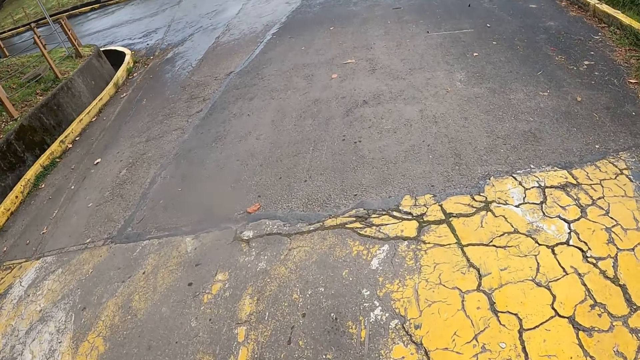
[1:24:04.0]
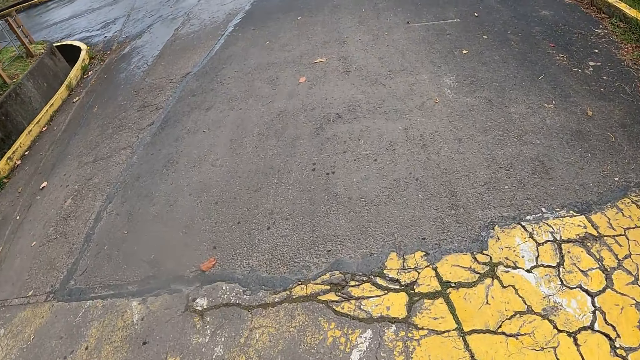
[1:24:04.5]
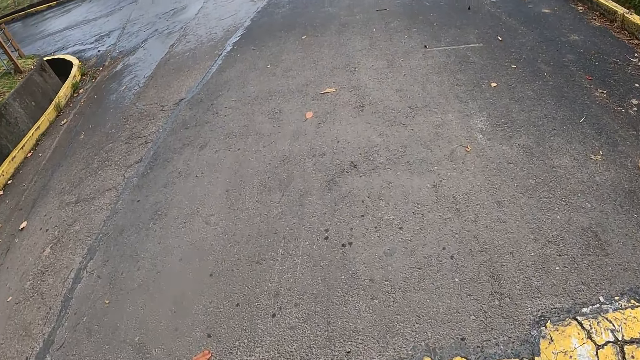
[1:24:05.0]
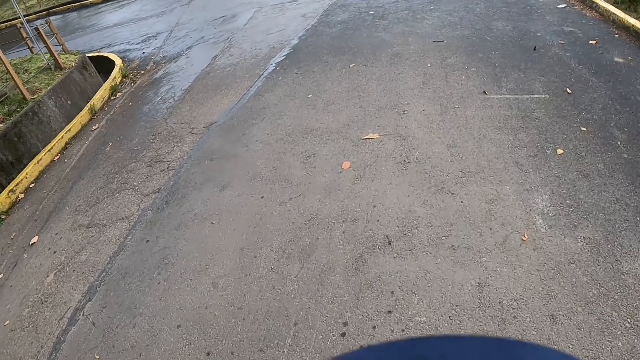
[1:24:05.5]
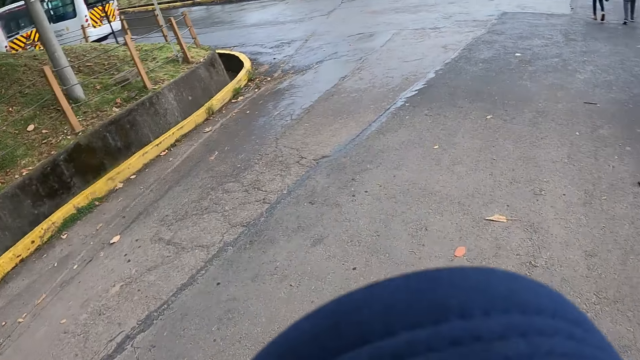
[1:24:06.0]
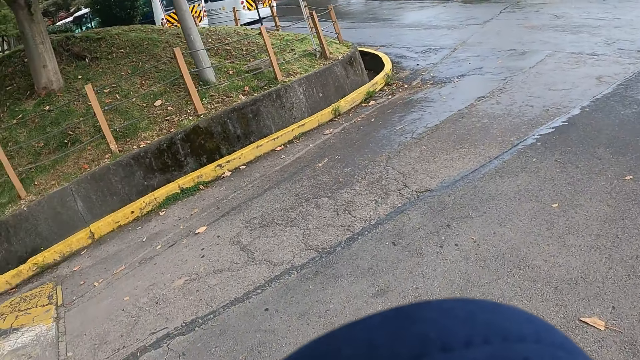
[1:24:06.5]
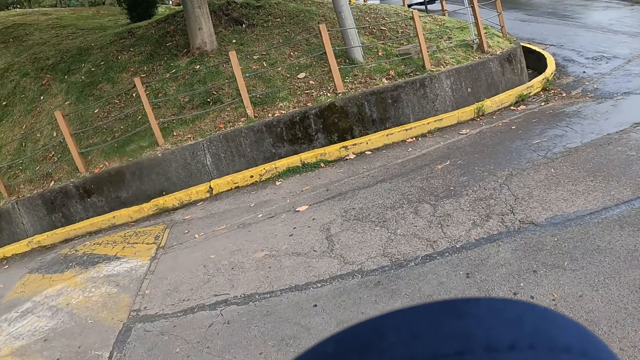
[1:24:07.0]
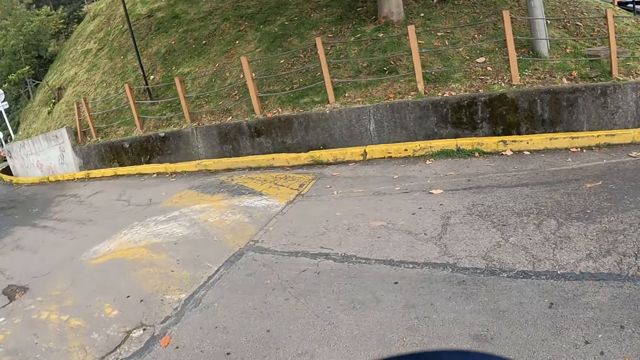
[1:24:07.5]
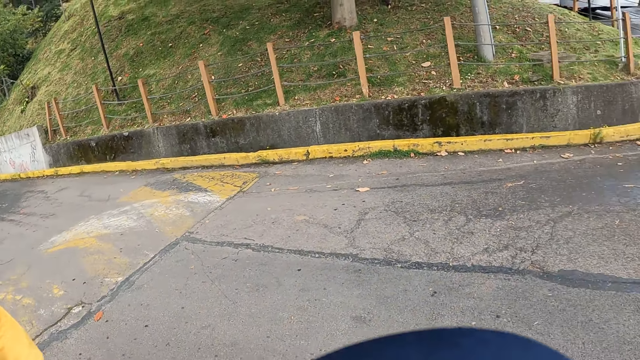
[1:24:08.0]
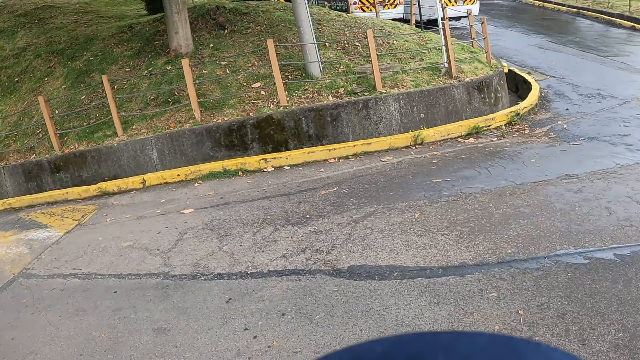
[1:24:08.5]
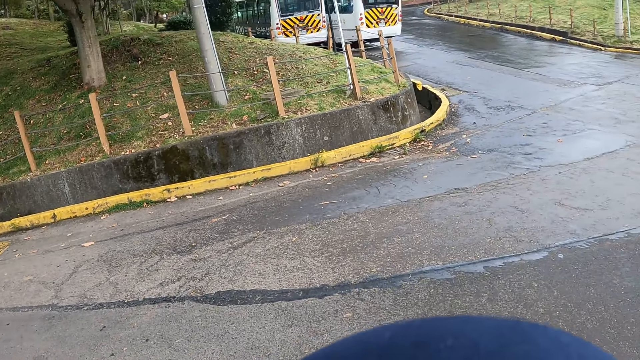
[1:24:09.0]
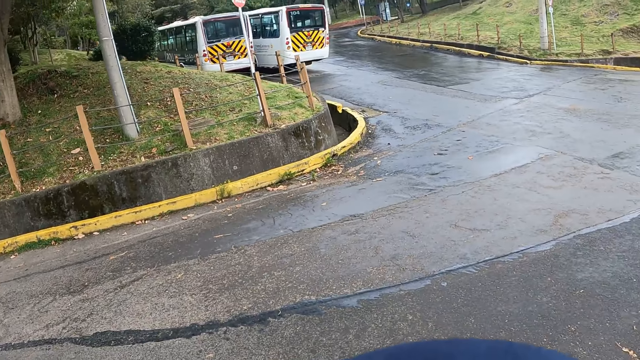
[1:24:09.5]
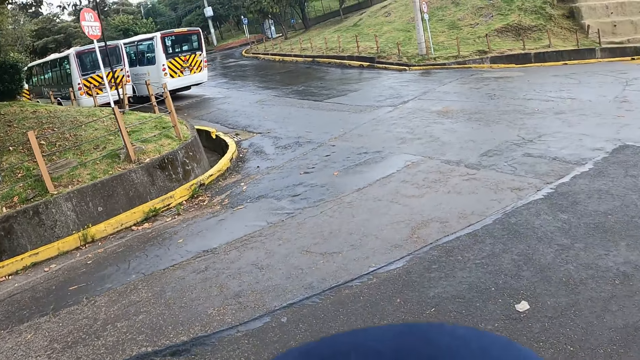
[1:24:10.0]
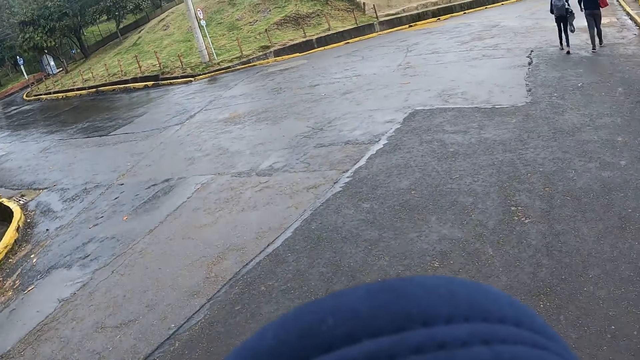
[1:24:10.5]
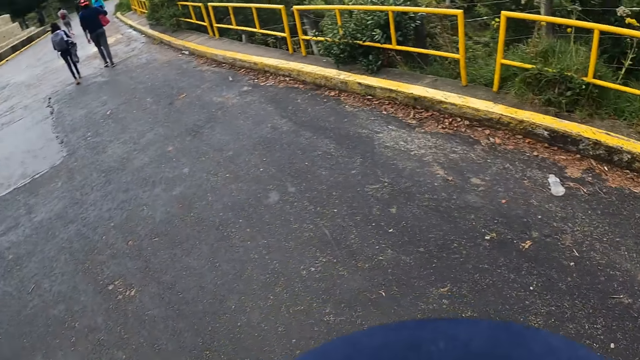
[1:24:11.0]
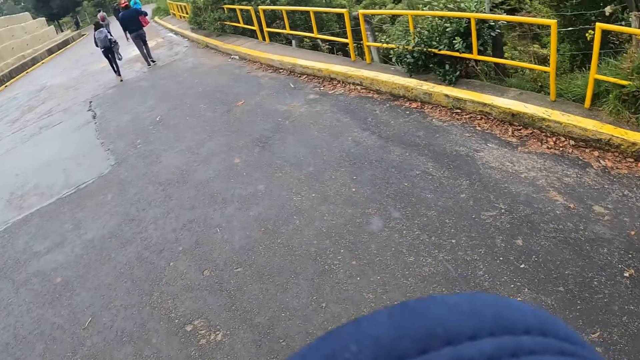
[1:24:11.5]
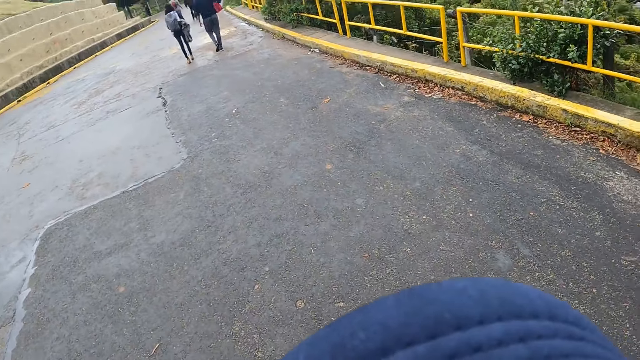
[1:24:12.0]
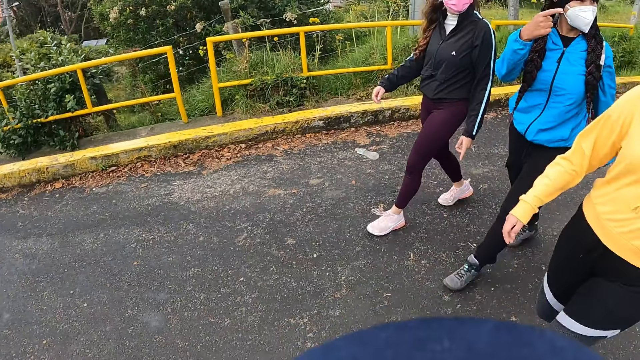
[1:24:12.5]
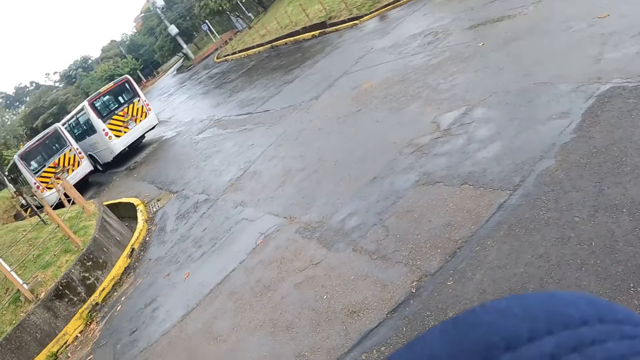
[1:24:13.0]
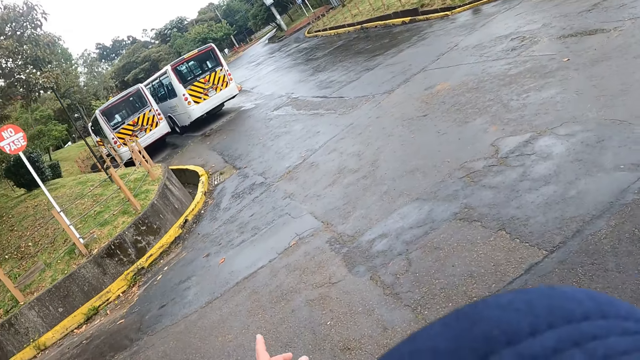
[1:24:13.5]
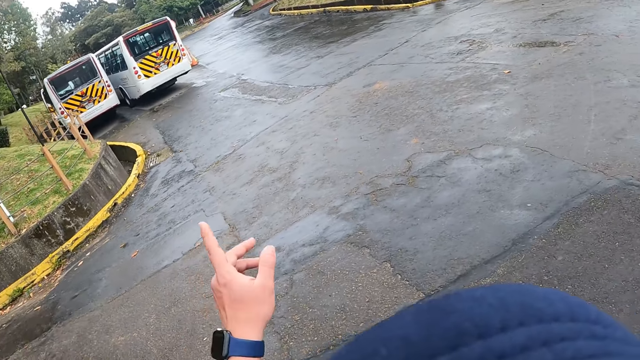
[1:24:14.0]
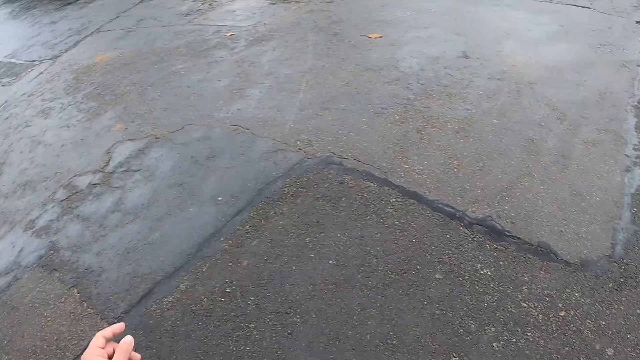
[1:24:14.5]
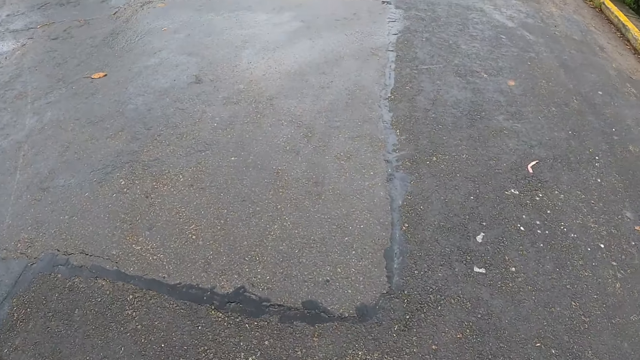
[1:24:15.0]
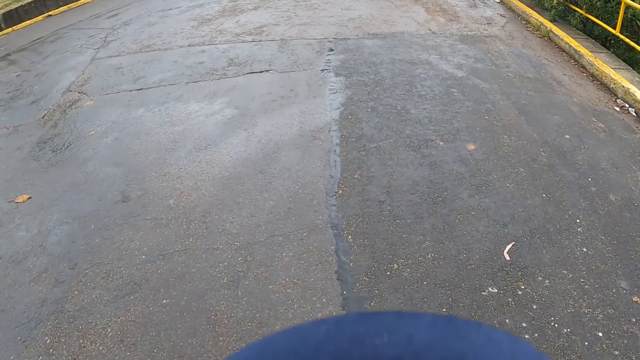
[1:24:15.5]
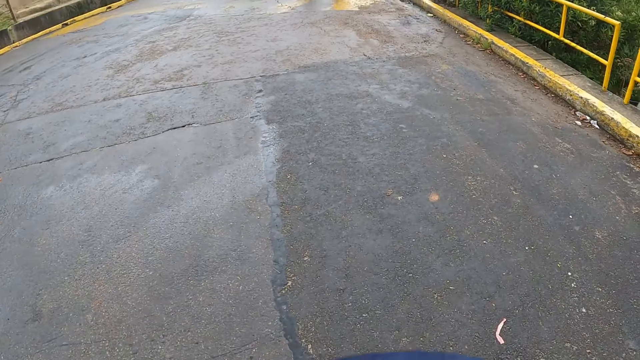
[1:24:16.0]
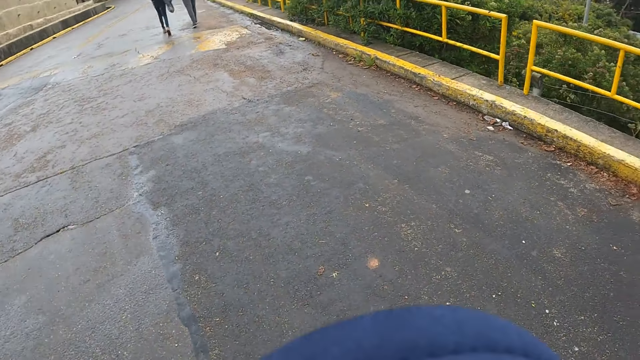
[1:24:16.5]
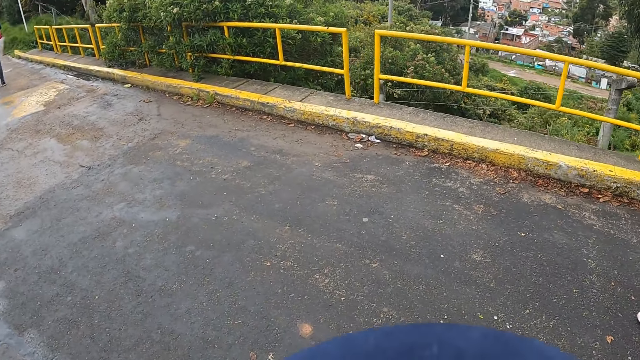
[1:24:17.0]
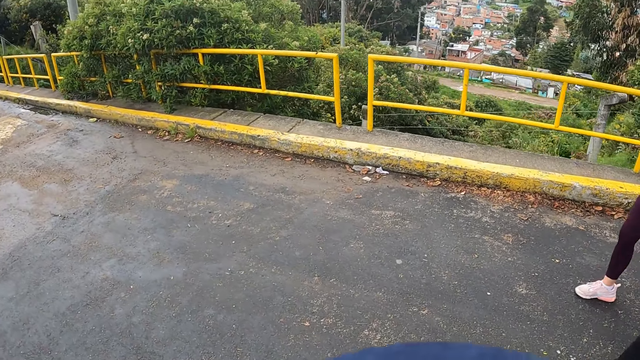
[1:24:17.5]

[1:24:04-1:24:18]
The camera wearer points to a bus with his left hand.

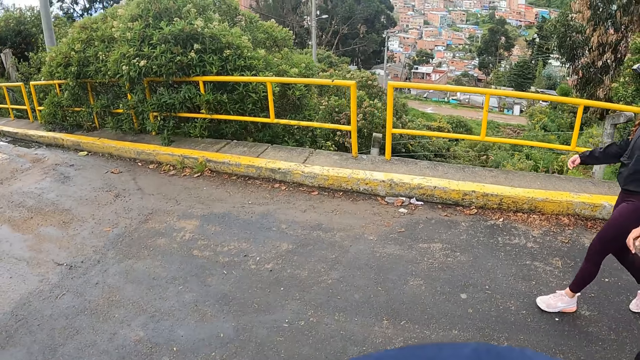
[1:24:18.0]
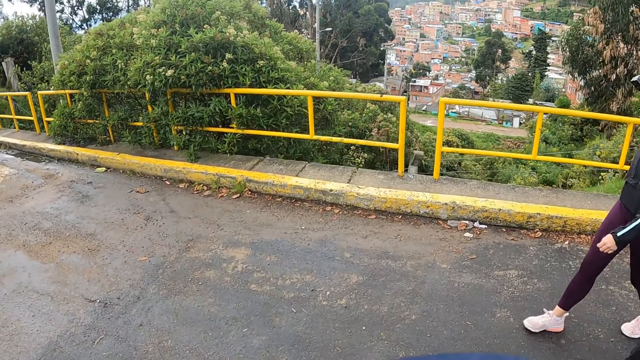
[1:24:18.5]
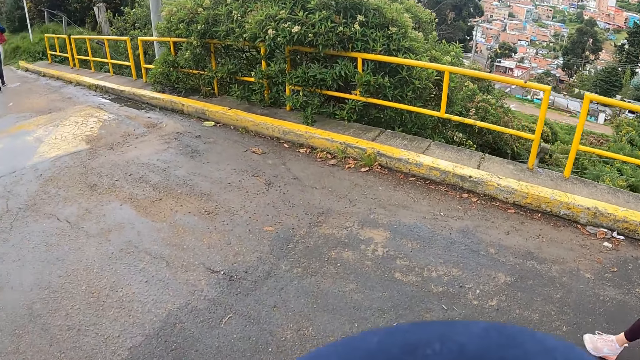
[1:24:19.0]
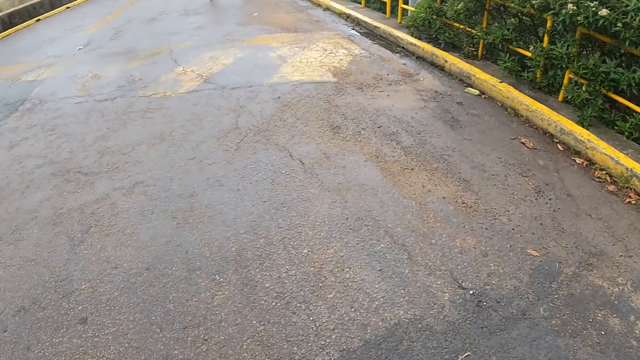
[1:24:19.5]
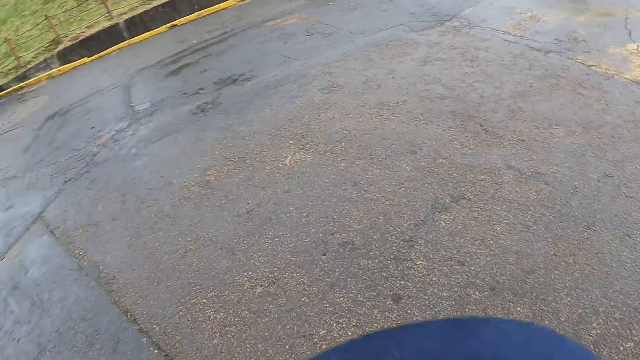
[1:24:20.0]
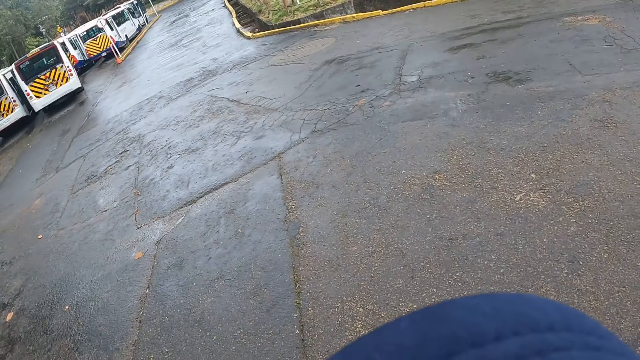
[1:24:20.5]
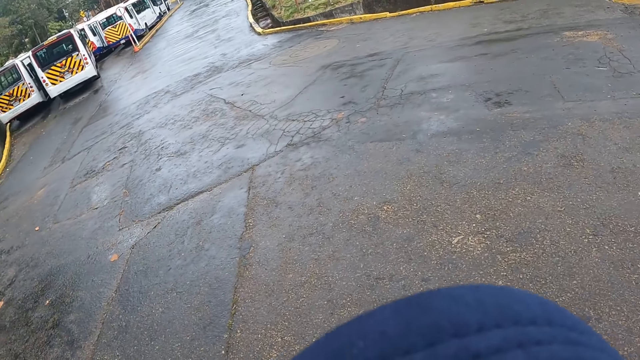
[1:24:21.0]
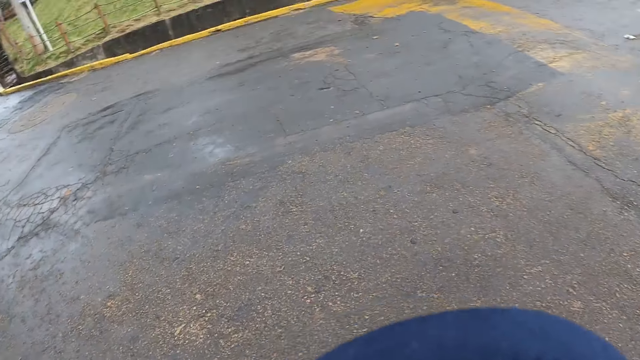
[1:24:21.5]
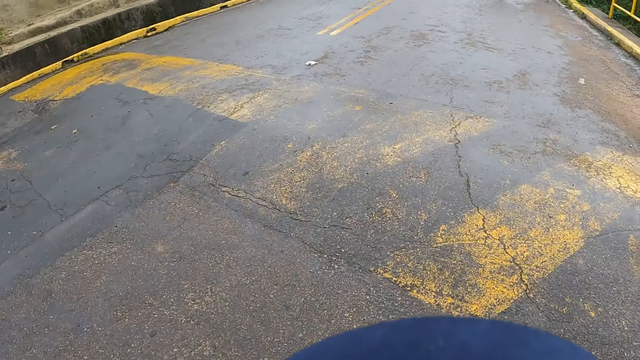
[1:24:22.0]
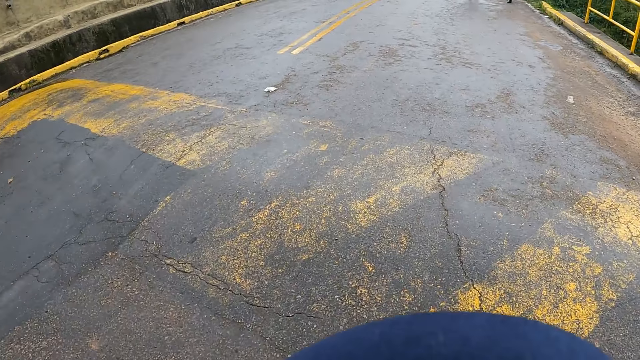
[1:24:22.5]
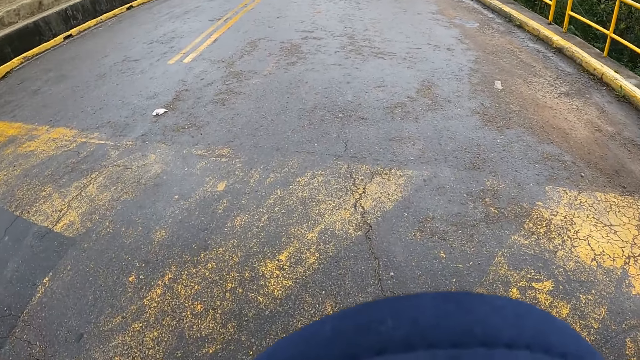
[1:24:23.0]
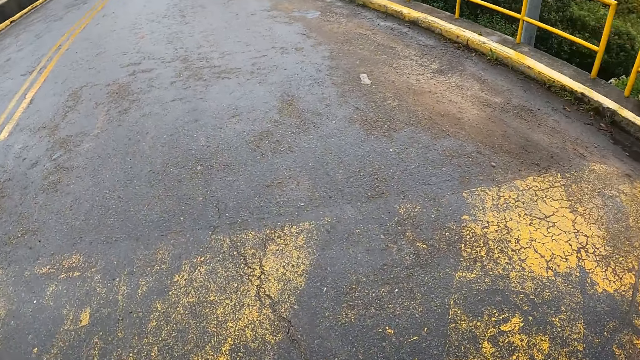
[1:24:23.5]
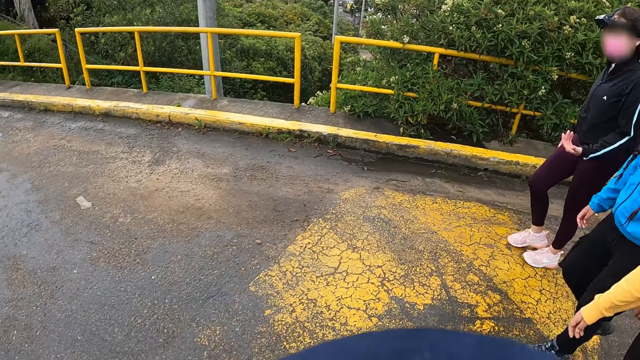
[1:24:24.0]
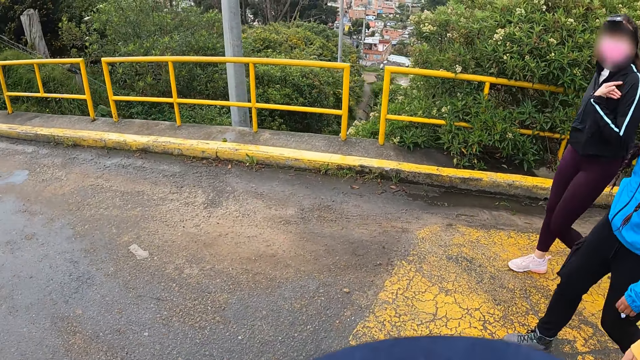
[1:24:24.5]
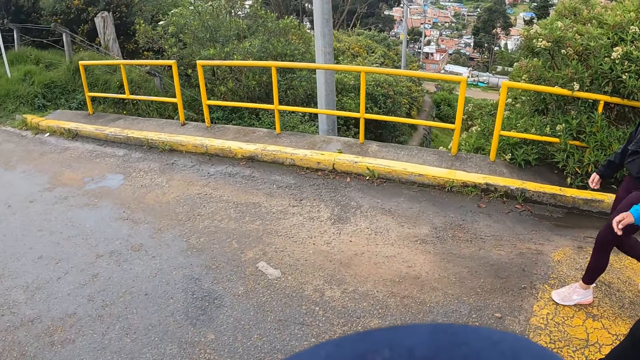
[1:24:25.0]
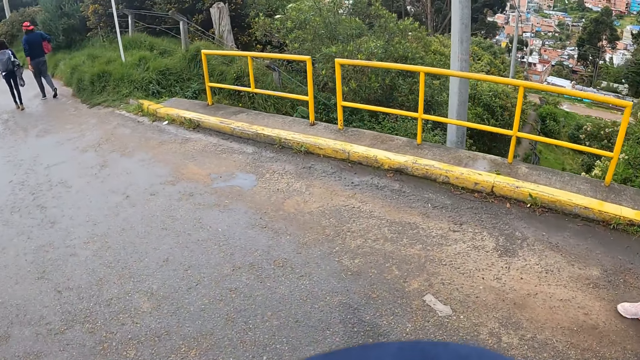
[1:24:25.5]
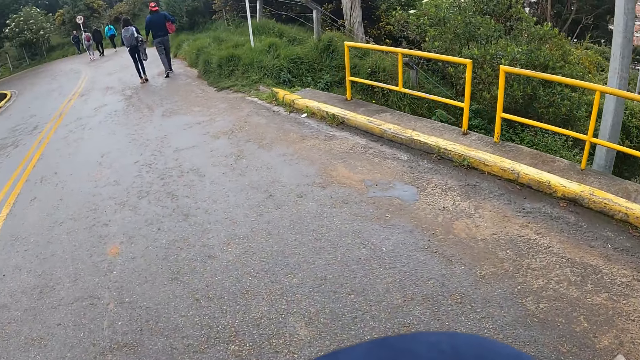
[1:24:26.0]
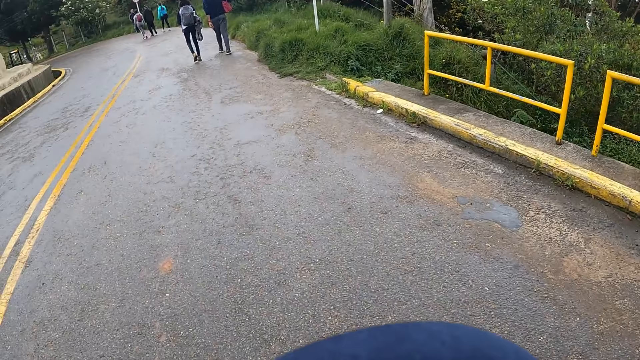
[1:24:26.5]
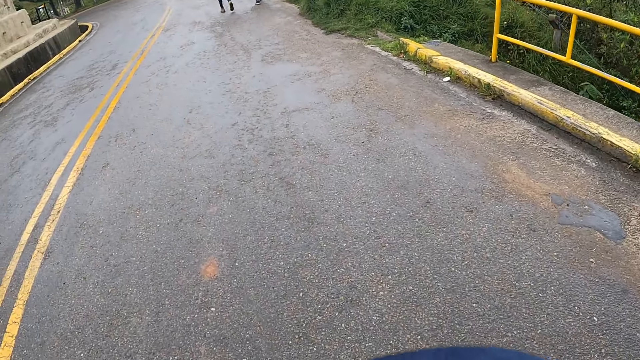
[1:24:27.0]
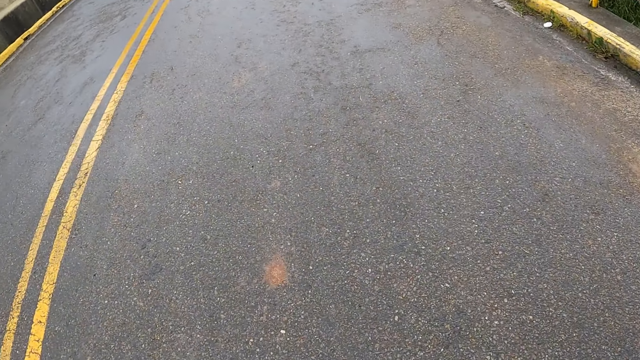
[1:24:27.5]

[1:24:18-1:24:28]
The camera wearer converses with a woman. They walk on the road.
